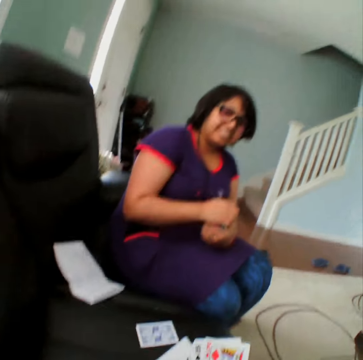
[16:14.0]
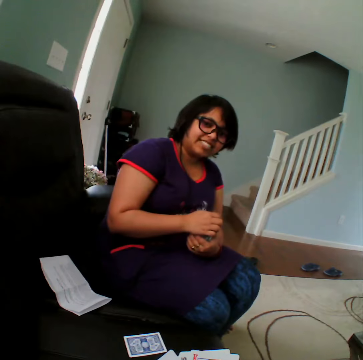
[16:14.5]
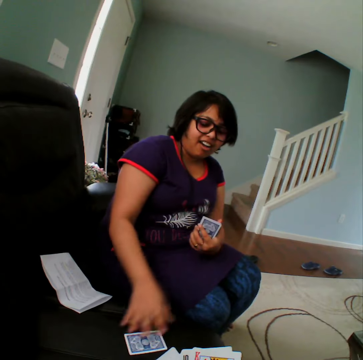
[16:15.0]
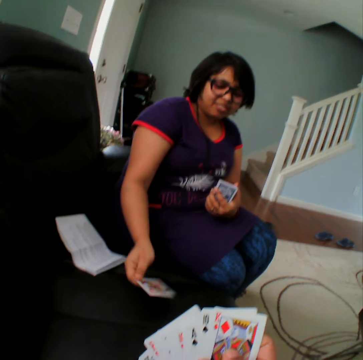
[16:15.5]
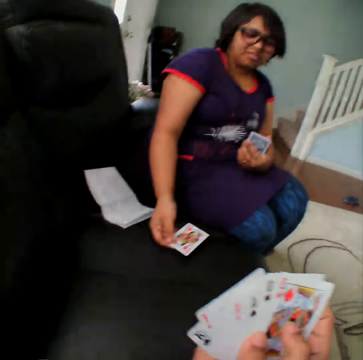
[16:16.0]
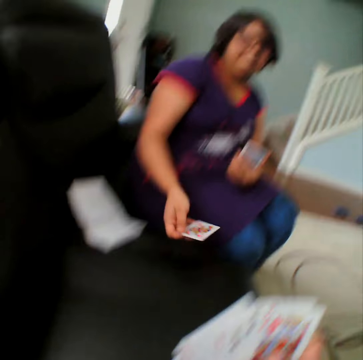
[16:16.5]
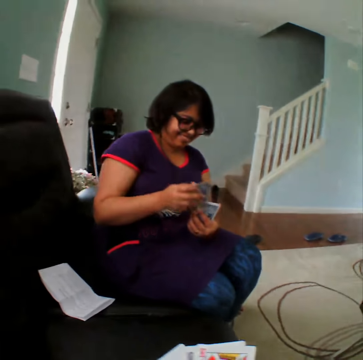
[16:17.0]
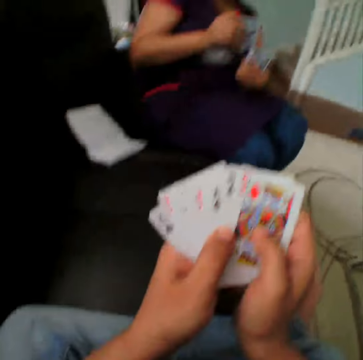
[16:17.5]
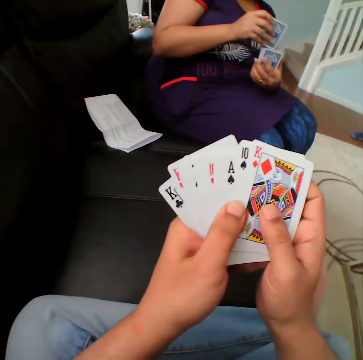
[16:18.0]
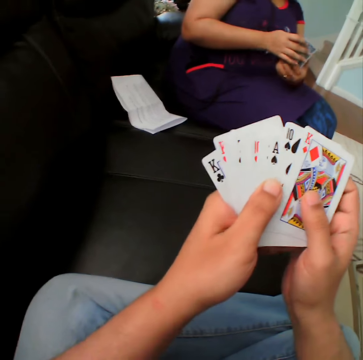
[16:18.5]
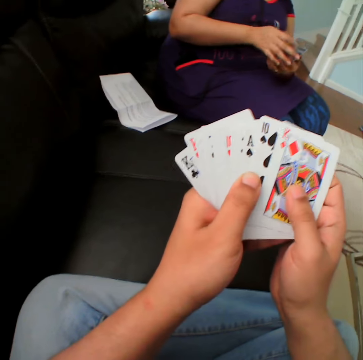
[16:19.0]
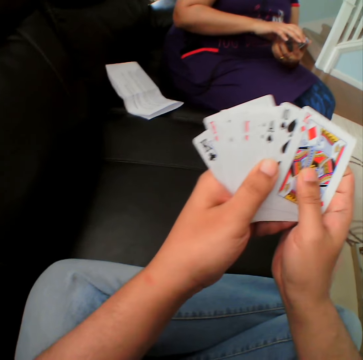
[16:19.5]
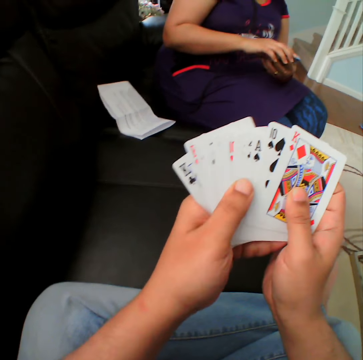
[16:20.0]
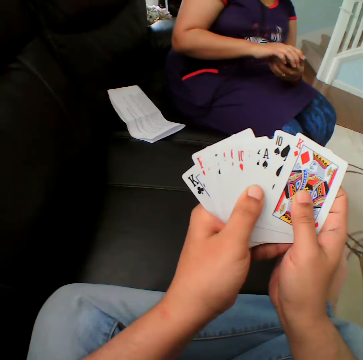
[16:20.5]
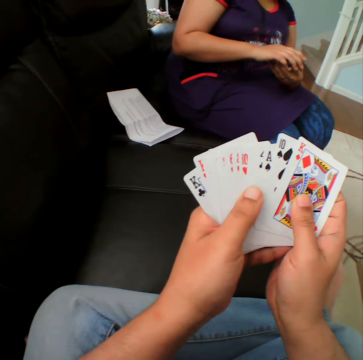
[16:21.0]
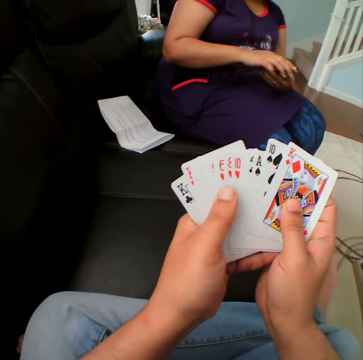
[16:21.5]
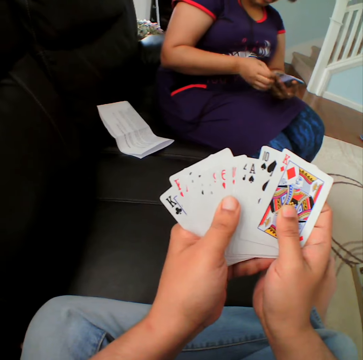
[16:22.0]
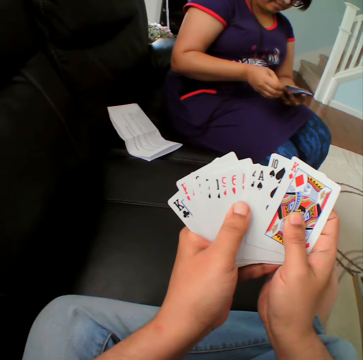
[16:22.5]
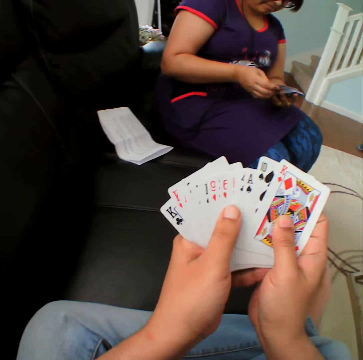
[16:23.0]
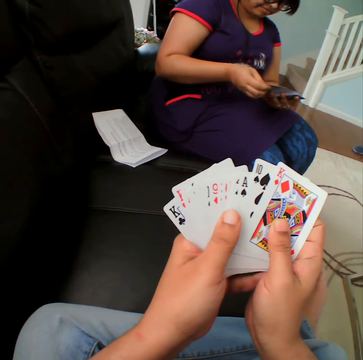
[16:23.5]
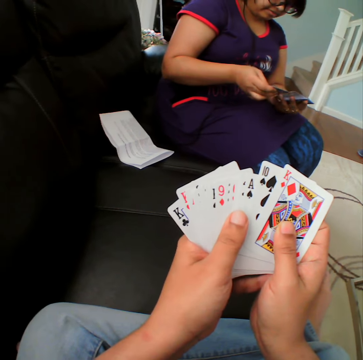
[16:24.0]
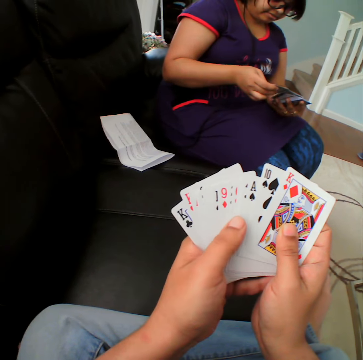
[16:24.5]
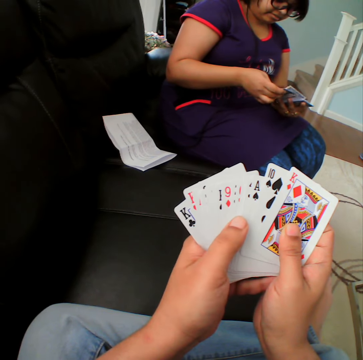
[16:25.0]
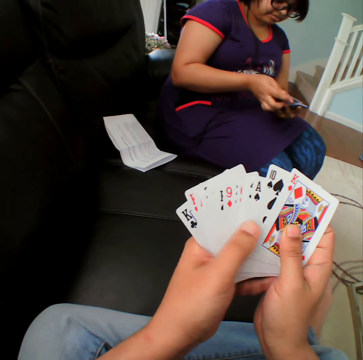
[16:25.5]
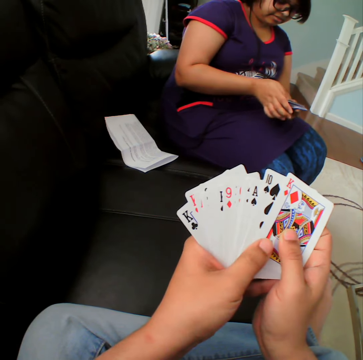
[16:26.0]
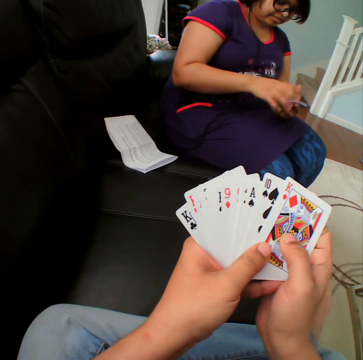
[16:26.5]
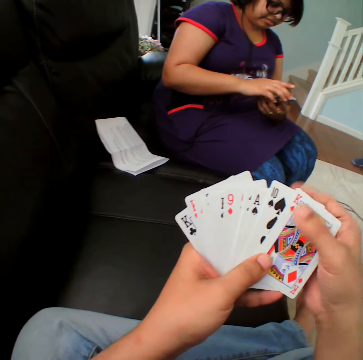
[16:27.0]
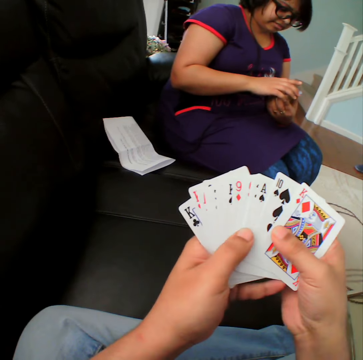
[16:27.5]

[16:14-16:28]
A person picks up the card. The person turns the card. The camera wearer selects the cards.

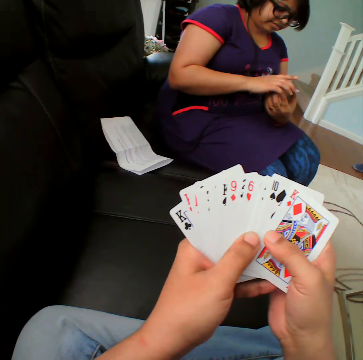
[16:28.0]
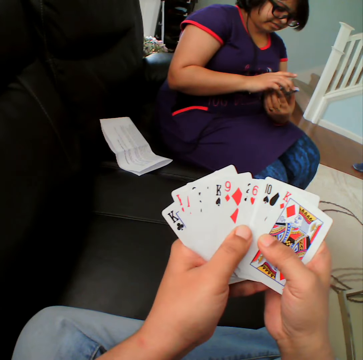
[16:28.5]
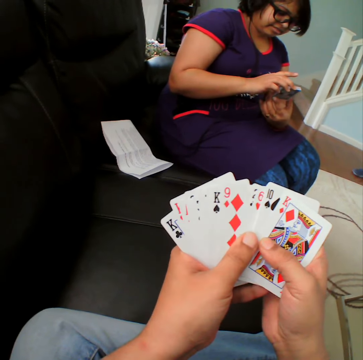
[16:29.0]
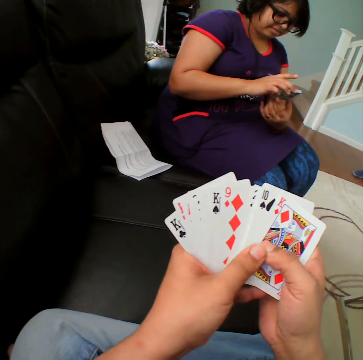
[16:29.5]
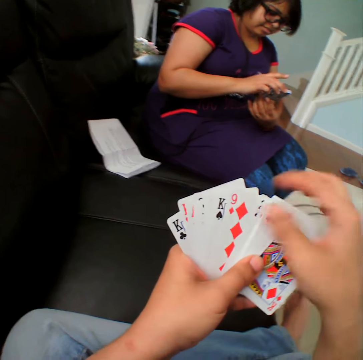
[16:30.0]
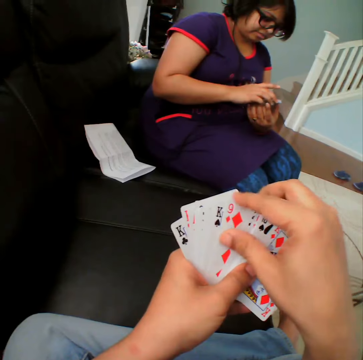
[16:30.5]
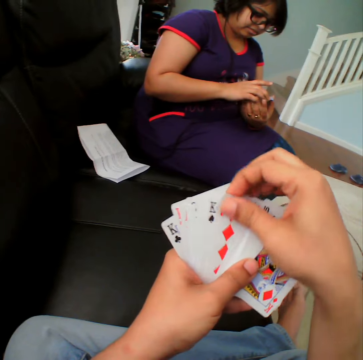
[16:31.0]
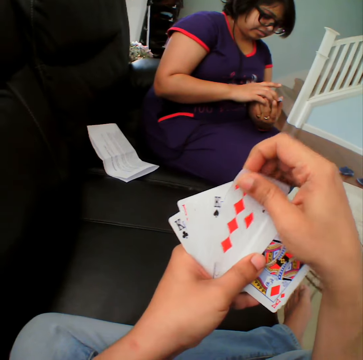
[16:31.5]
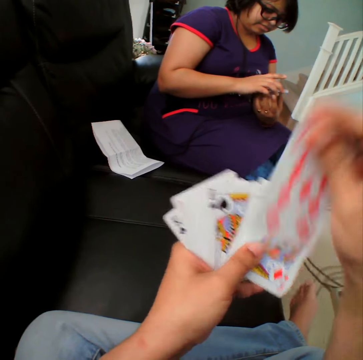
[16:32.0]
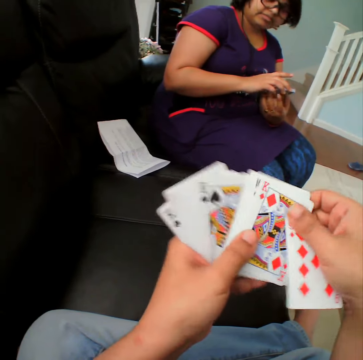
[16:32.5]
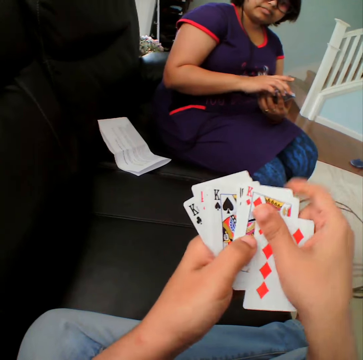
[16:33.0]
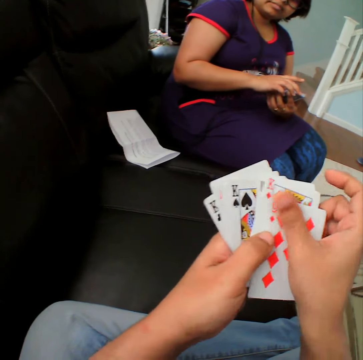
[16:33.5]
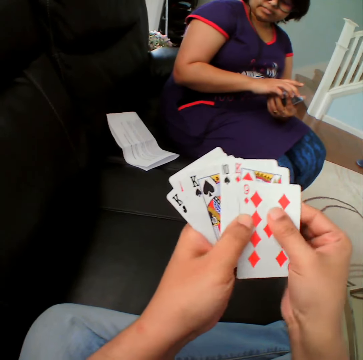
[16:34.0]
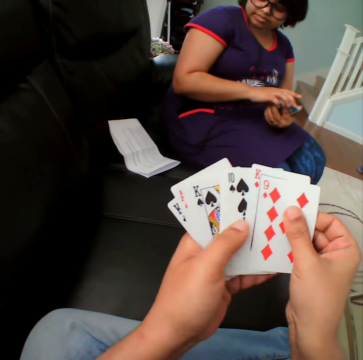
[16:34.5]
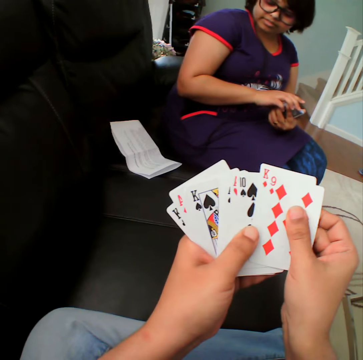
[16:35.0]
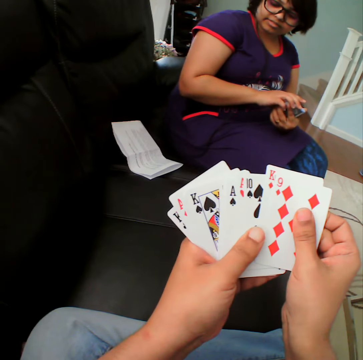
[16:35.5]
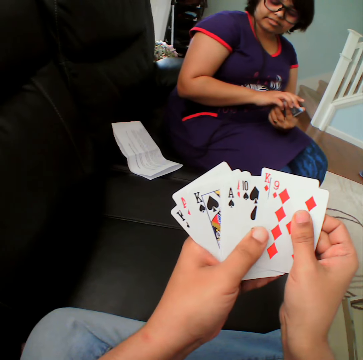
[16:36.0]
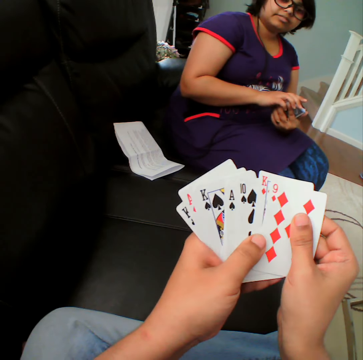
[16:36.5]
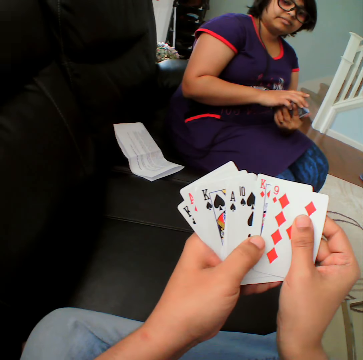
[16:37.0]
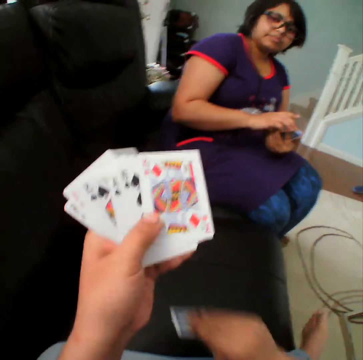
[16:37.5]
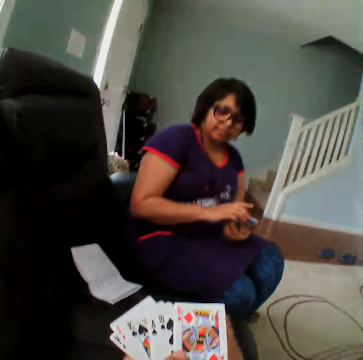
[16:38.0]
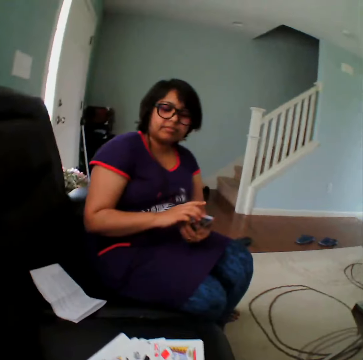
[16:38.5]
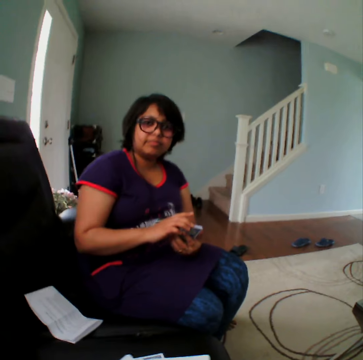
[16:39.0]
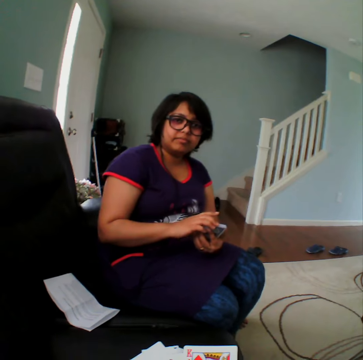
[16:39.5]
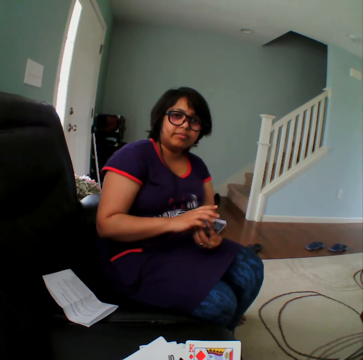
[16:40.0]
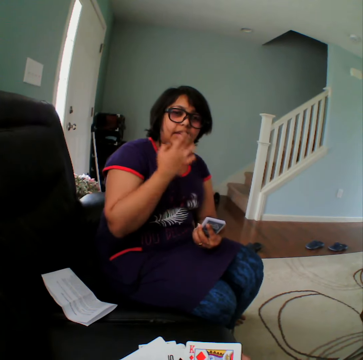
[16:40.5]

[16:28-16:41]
The camera wearer picks up the card. They place the card down.

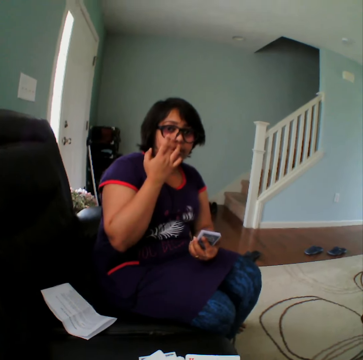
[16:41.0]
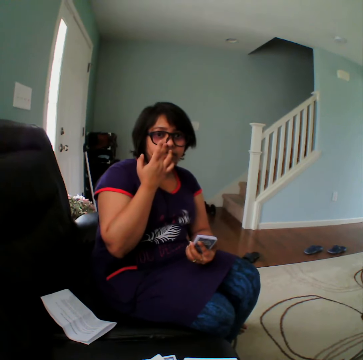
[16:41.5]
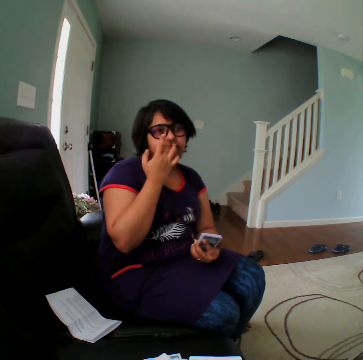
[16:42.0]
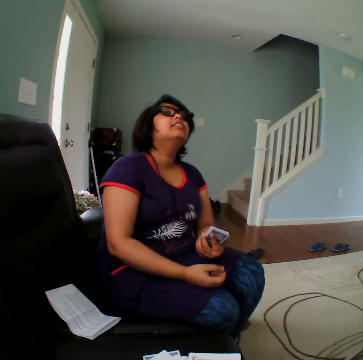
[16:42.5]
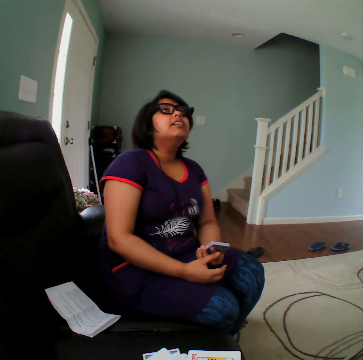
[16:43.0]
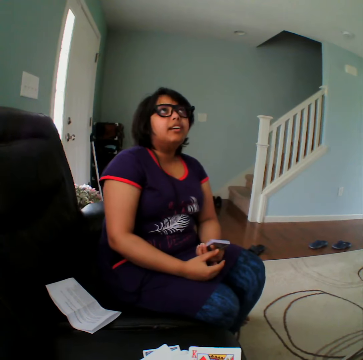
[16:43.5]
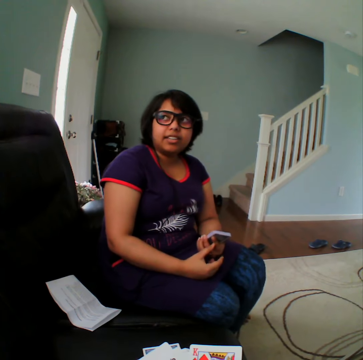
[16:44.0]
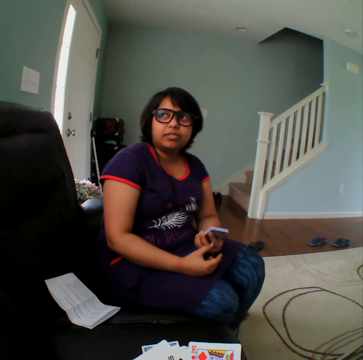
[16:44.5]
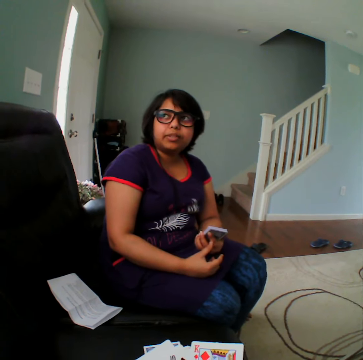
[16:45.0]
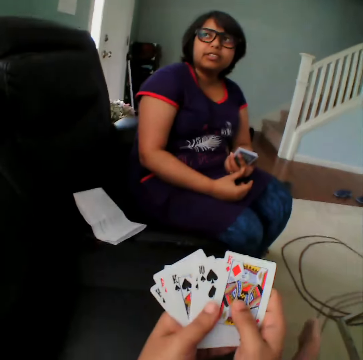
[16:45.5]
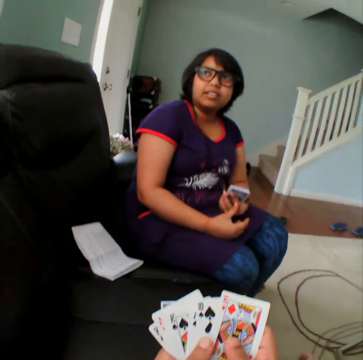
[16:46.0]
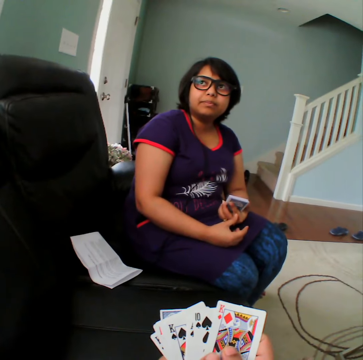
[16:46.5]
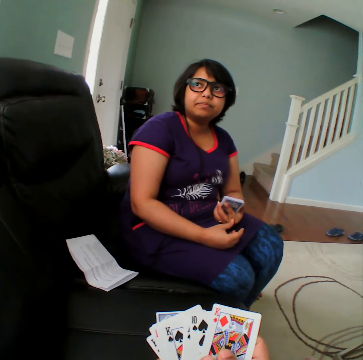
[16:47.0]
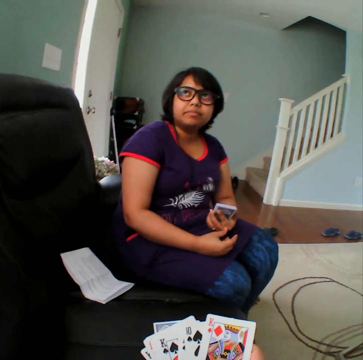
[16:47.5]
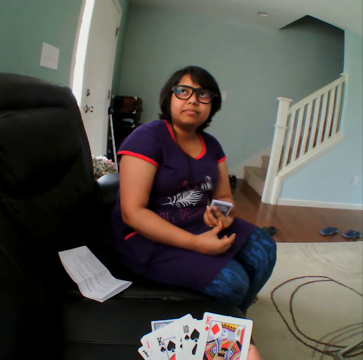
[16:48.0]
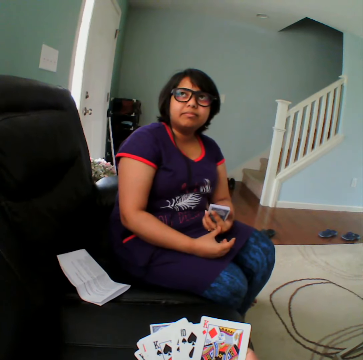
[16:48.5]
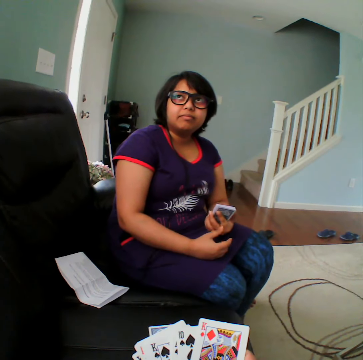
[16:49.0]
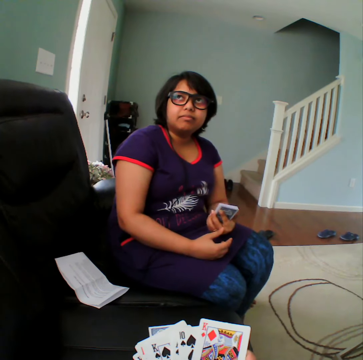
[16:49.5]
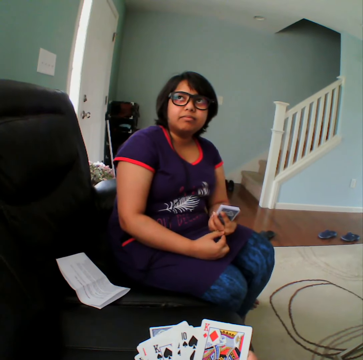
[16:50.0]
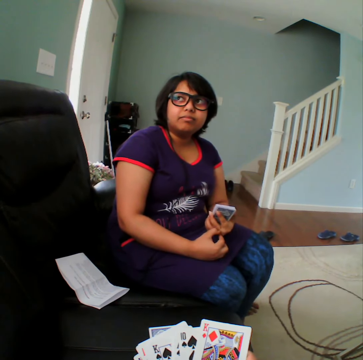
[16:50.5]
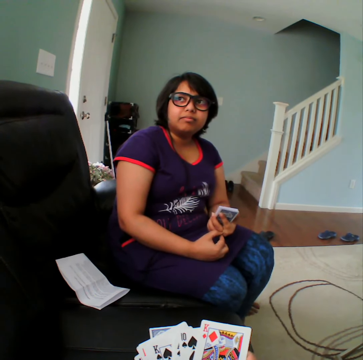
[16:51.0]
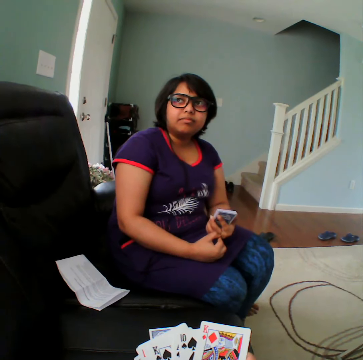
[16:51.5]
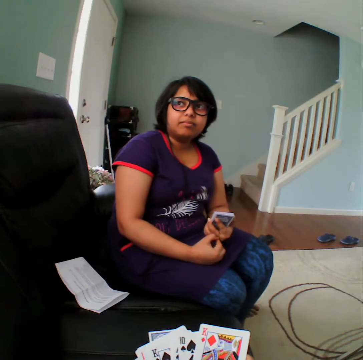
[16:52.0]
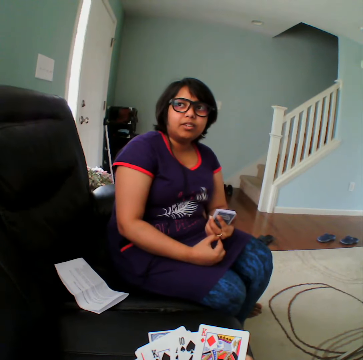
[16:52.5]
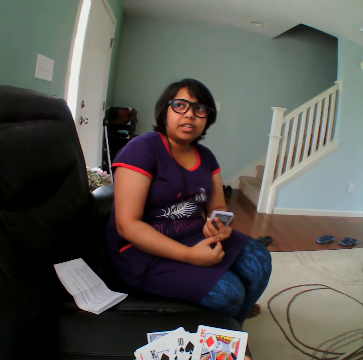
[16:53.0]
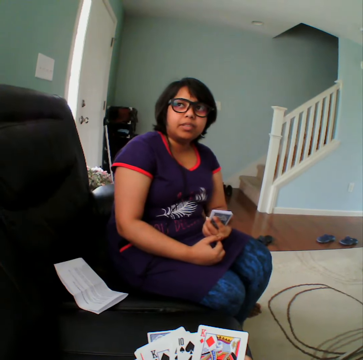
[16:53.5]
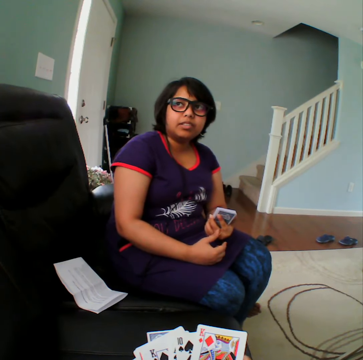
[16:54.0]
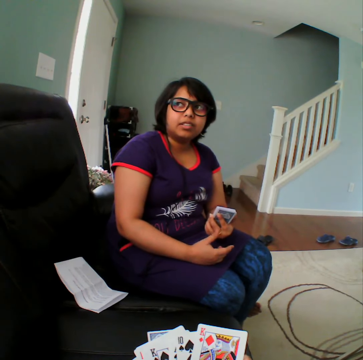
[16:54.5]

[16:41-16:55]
A woman converses. The camera wearer converses with the woman. They hold the cards.
